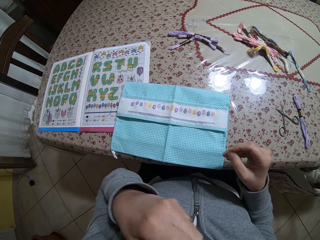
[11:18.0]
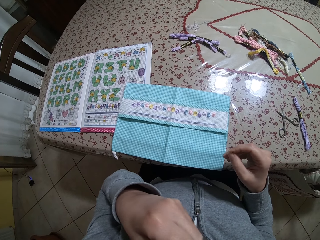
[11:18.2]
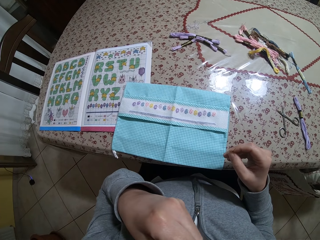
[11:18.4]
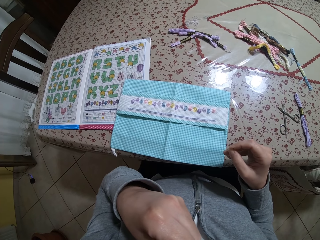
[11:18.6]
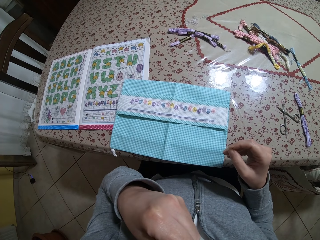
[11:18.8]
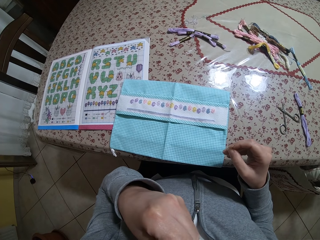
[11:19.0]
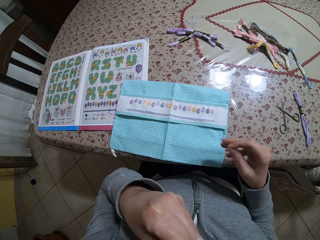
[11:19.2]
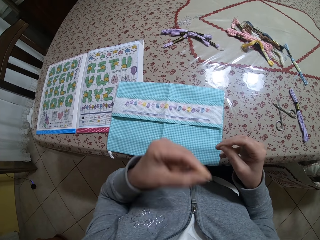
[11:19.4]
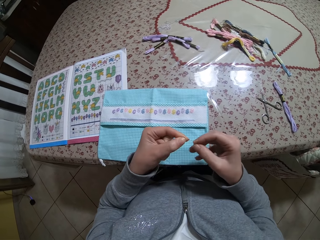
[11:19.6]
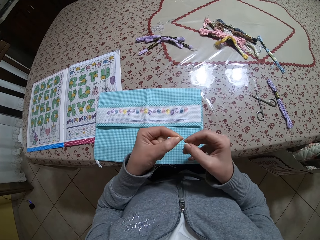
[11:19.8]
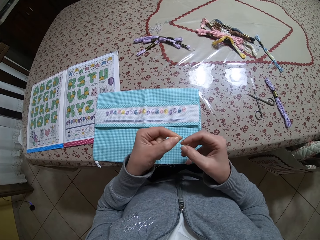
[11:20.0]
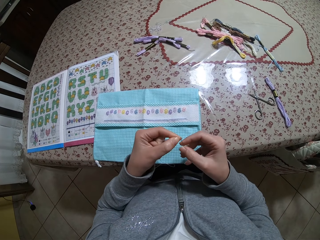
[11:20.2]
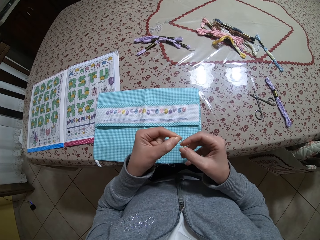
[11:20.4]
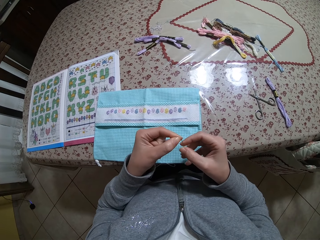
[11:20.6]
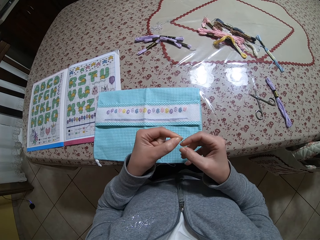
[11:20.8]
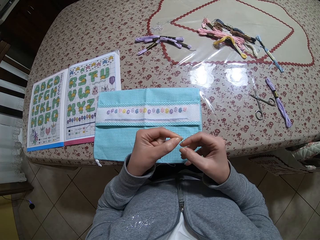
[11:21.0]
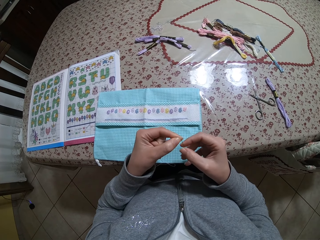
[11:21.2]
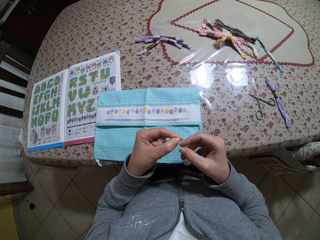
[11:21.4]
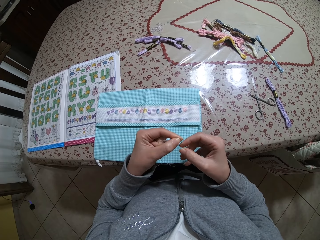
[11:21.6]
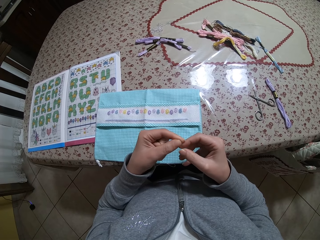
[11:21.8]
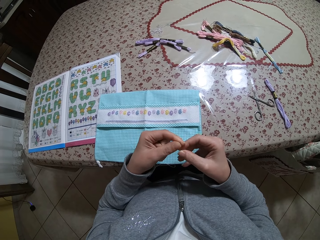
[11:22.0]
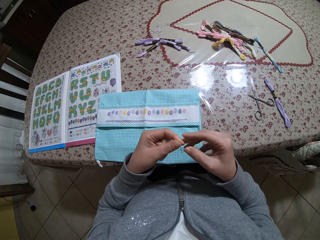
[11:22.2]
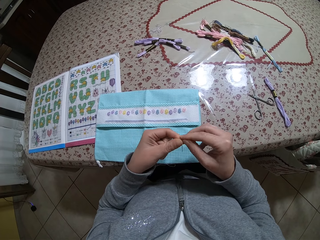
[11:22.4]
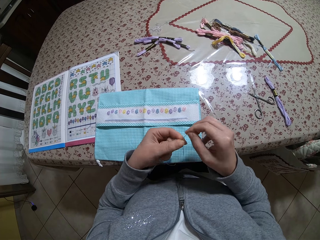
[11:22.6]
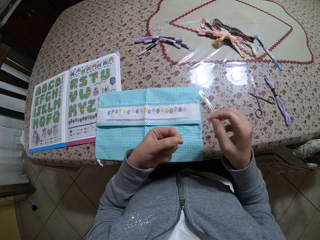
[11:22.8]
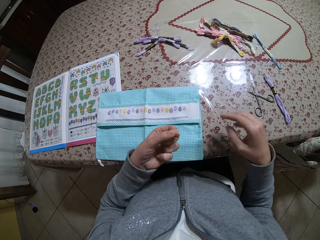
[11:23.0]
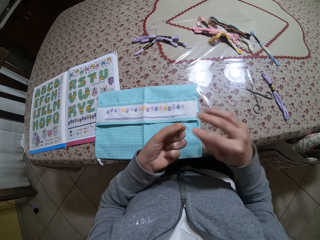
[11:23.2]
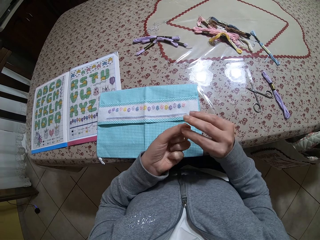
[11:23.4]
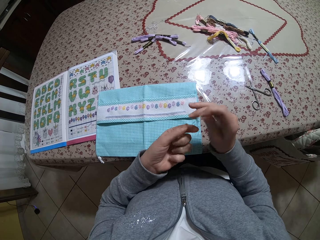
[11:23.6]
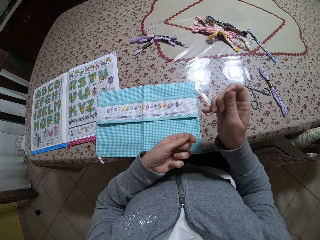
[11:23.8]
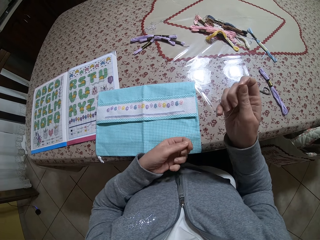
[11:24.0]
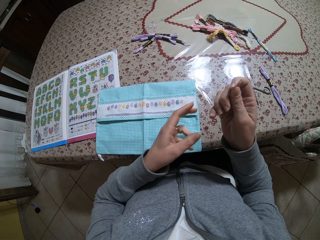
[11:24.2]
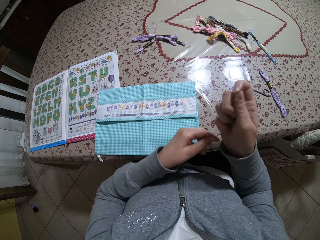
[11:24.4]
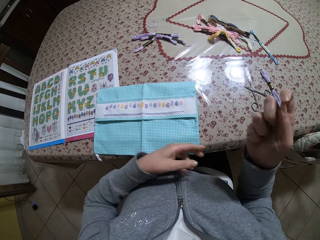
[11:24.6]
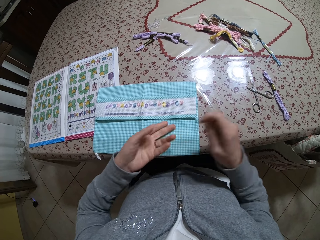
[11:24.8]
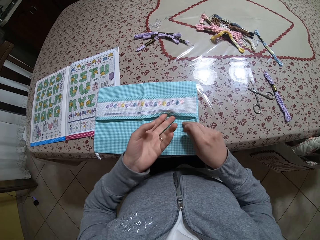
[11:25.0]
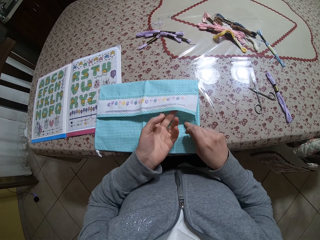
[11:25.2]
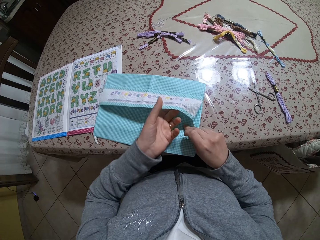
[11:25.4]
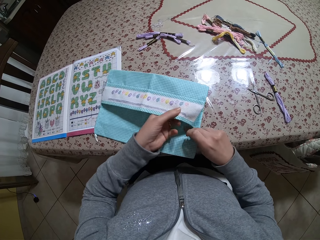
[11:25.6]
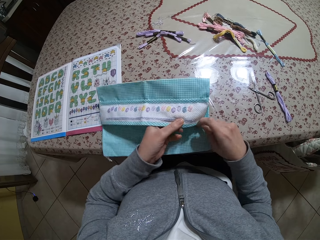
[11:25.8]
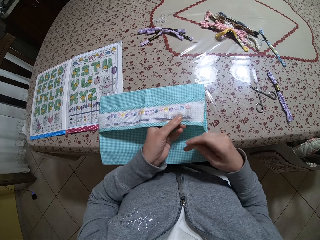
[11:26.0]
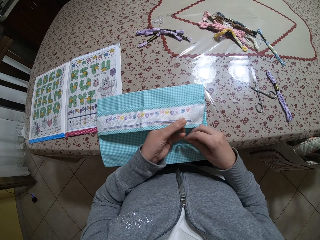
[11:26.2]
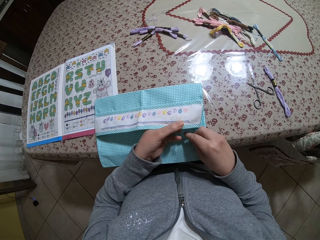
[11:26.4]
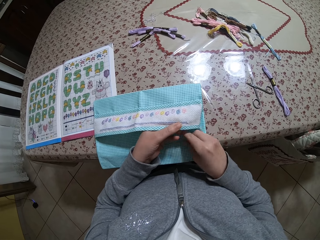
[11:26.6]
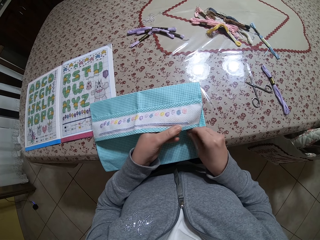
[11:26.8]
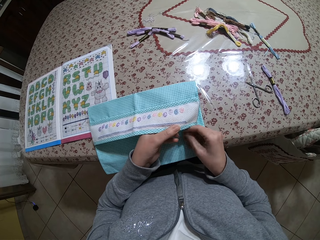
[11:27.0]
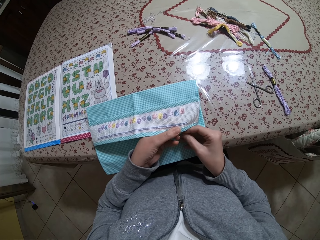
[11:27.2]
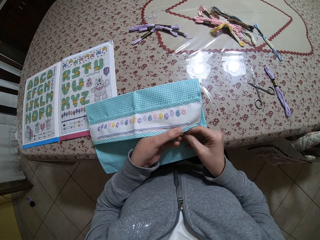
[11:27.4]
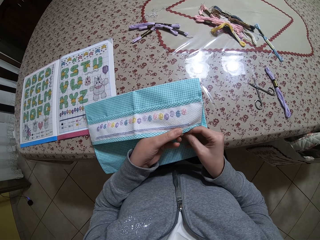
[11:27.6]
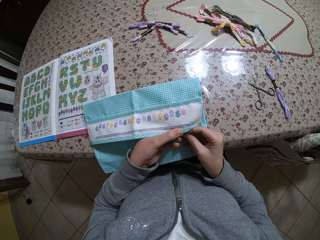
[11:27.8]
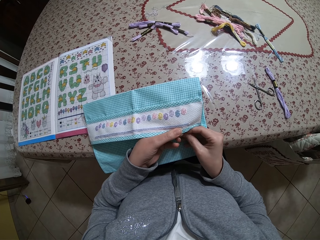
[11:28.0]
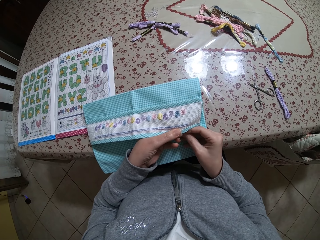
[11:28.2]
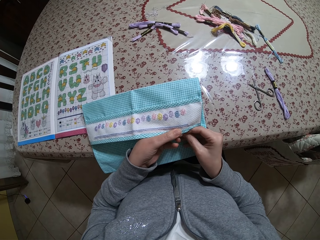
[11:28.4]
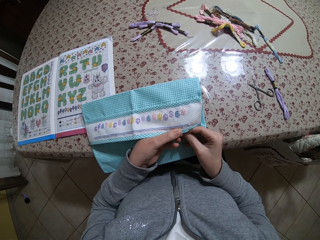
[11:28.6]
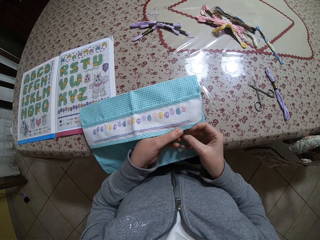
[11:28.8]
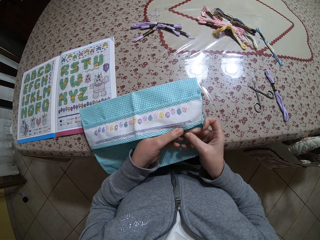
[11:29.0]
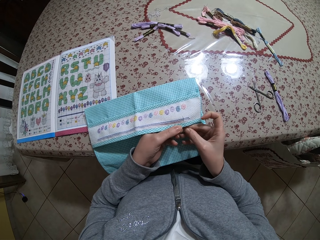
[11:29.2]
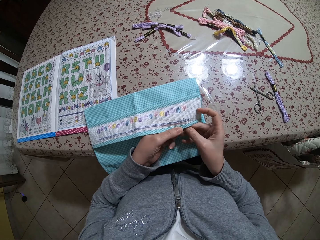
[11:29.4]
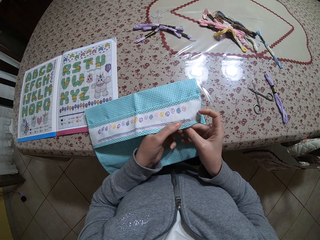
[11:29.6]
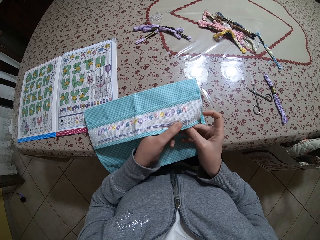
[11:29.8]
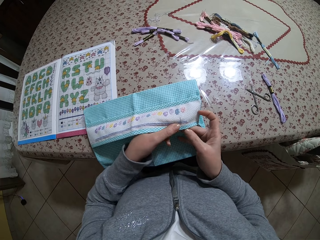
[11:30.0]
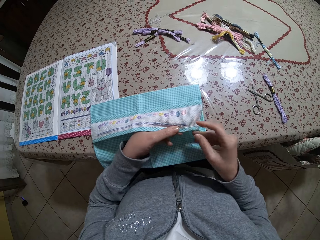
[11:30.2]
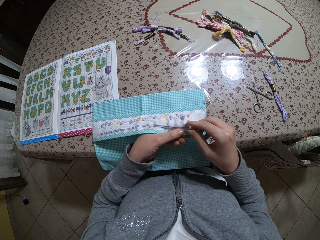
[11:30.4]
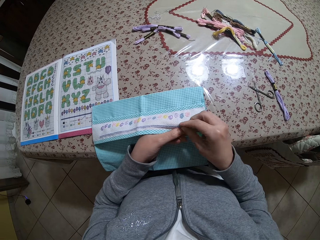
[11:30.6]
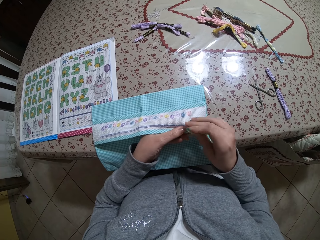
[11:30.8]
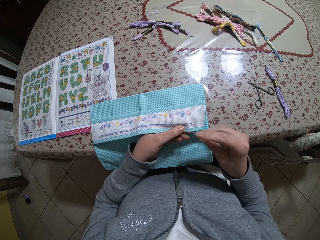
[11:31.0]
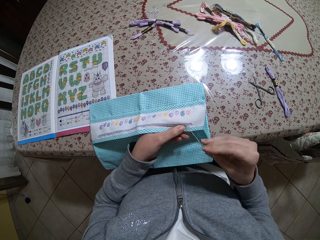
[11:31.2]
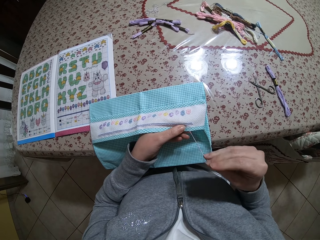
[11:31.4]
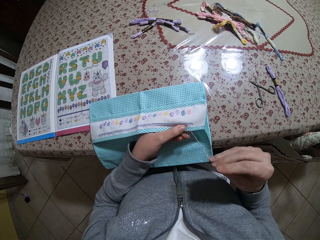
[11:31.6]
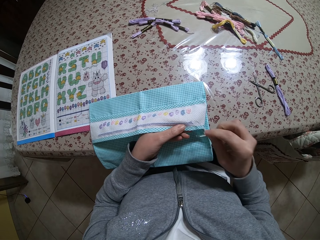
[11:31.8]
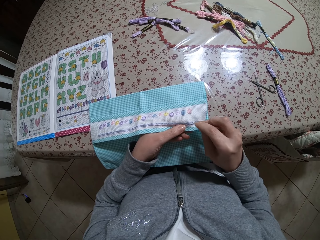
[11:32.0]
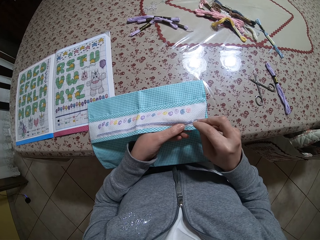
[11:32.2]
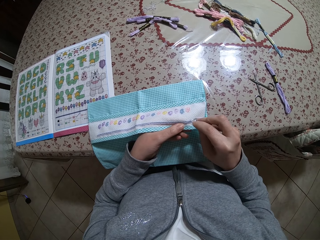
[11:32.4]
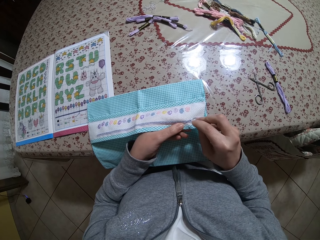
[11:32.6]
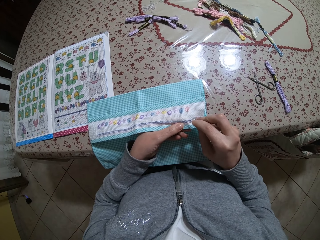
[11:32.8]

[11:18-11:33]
The camera wearer inserts the thread in her left hand into the needle. She holds the needle in her right hand with her left hand. She pulls the thread in the needle with her right hand. She takes the needle with the right hand. She pulls the needle in her left hand with her right hand. She pulls the thread in the needle with her left hand. She takes the cloth with the left hand. She holds the cloth on the table with her left hand. She embroiders a pattern on the cloth with the needle and thread in her right hand.

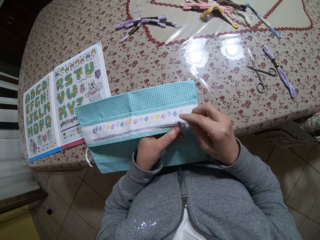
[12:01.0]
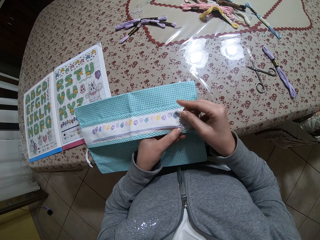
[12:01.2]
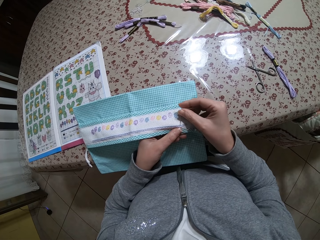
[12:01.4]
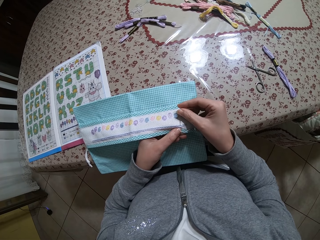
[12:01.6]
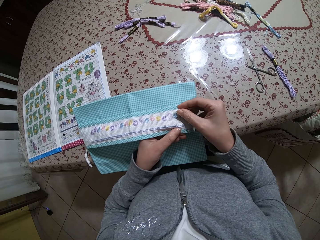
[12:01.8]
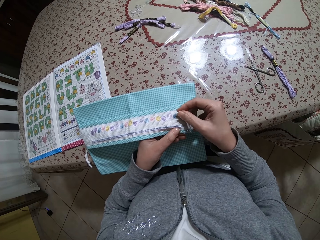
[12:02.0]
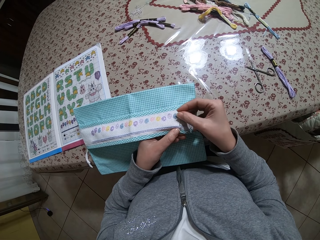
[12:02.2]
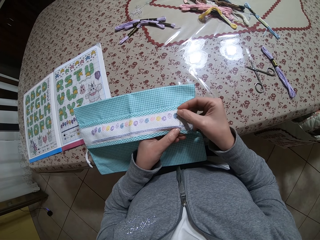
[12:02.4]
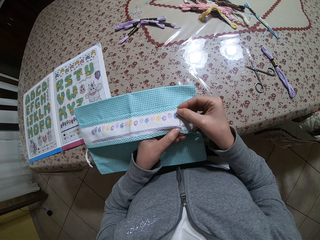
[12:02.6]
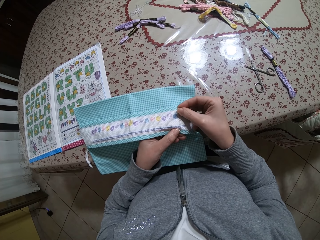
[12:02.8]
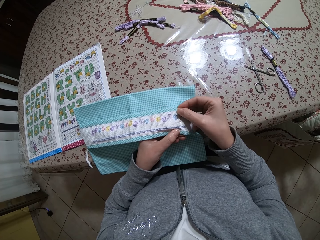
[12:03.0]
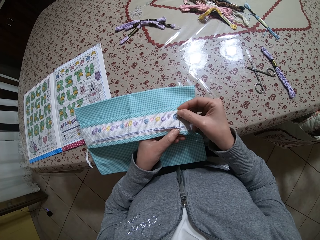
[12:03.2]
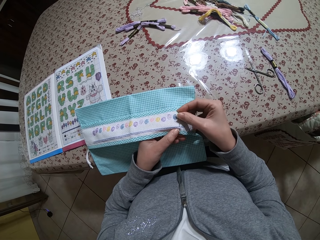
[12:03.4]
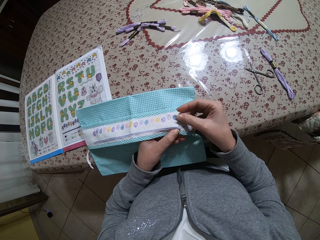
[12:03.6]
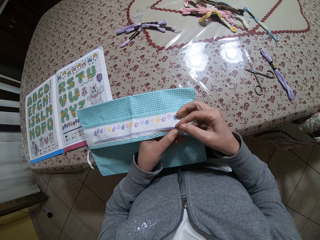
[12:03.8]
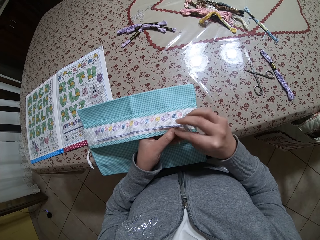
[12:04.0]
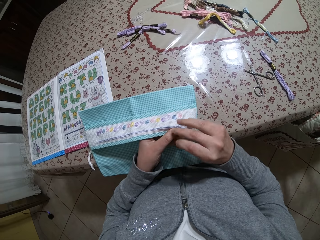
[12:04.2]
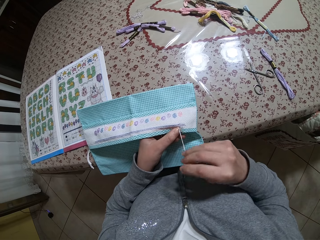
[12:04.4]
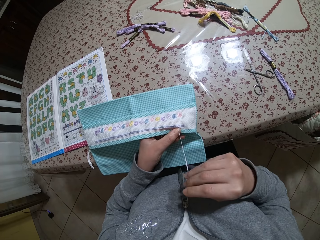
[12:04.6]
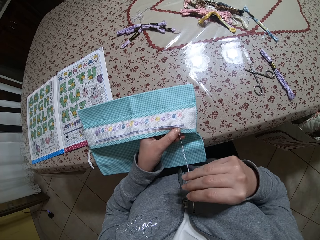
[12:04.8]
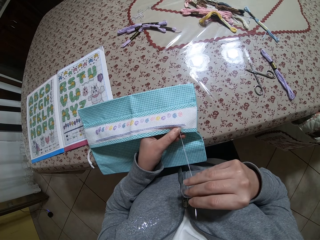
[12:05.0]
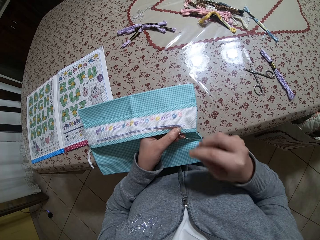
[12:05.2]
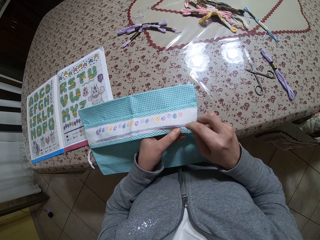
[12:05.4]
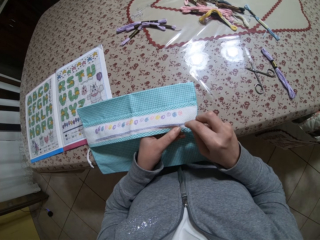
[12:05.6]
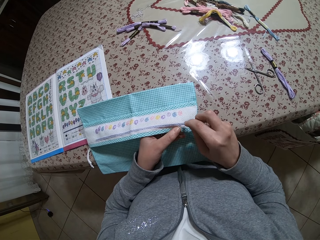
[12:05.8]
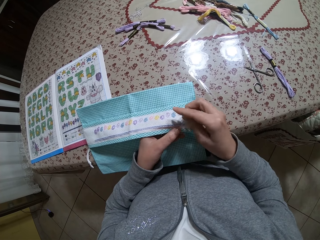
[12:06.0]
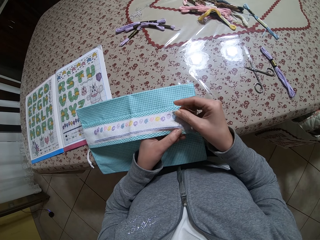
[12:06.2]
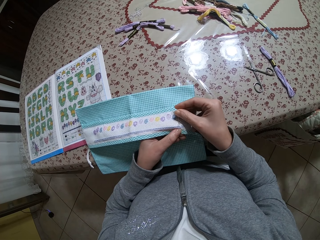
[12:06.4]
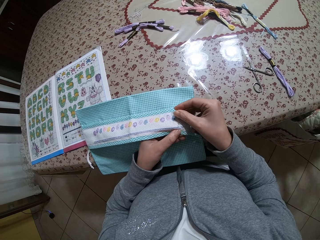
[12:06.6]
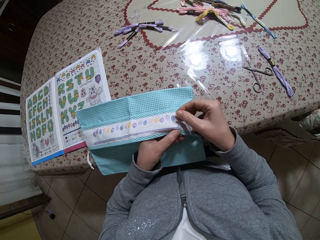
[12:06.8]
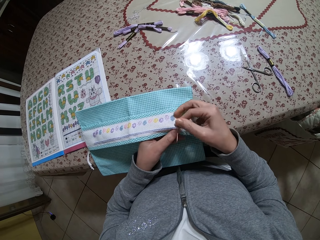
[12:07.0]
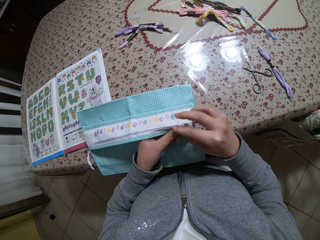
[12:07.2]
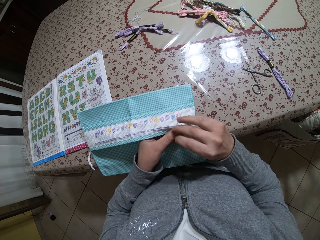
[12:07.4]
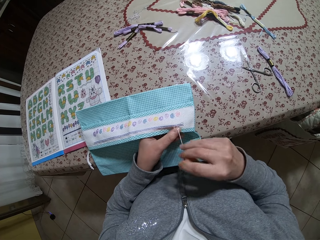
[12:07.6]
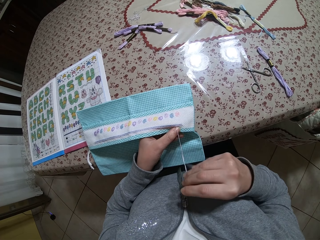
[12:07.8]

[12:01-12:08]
The camera wearer sews the thread into the cloth with a needle.
